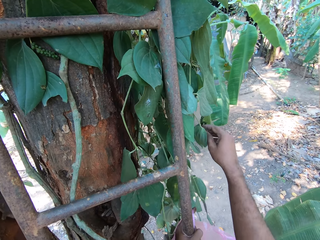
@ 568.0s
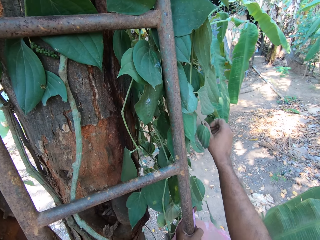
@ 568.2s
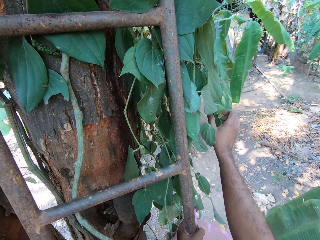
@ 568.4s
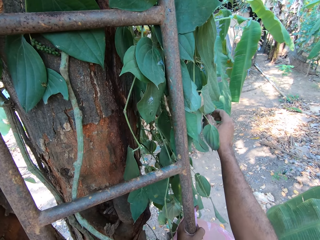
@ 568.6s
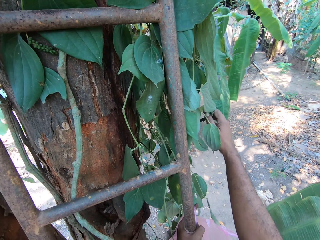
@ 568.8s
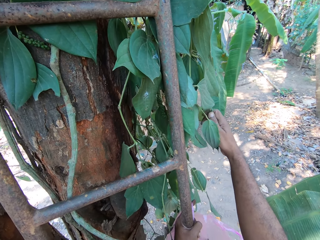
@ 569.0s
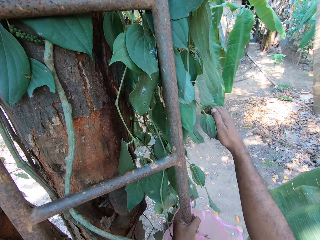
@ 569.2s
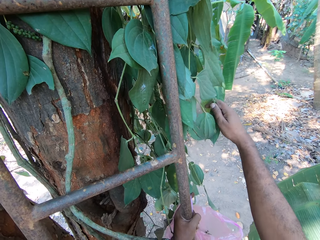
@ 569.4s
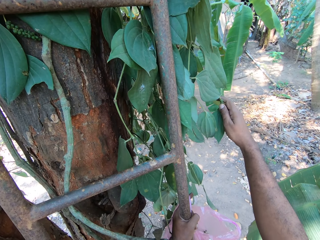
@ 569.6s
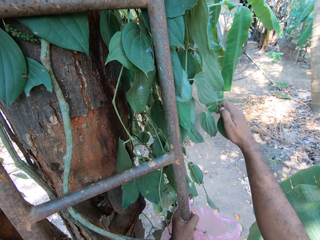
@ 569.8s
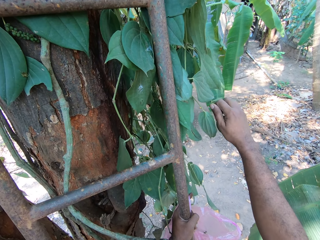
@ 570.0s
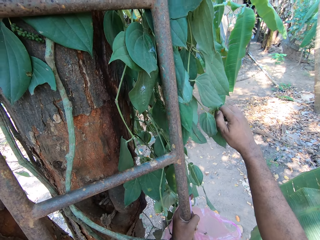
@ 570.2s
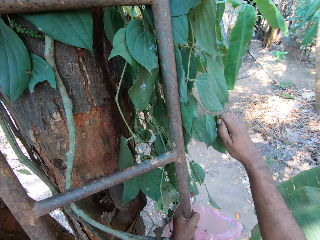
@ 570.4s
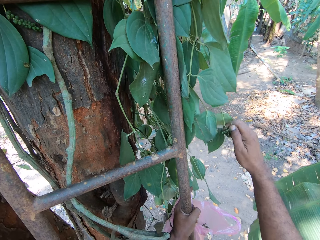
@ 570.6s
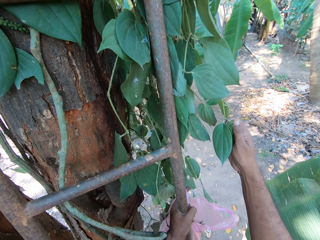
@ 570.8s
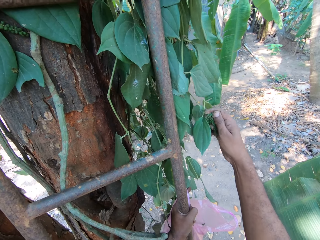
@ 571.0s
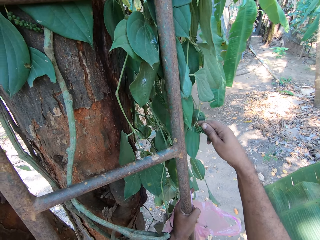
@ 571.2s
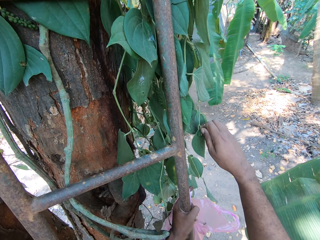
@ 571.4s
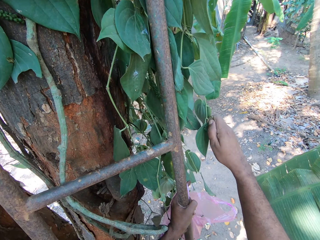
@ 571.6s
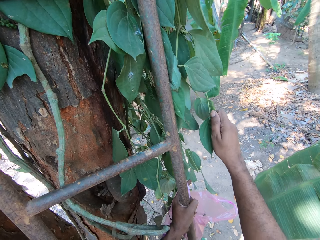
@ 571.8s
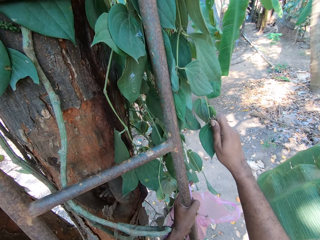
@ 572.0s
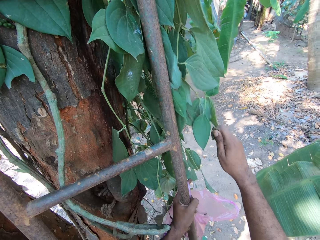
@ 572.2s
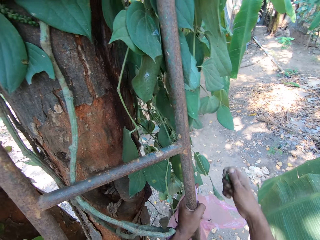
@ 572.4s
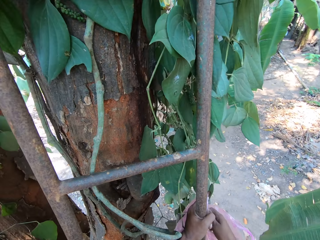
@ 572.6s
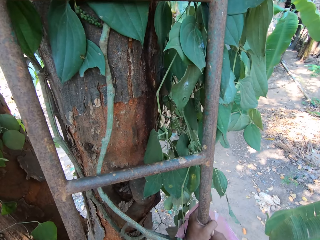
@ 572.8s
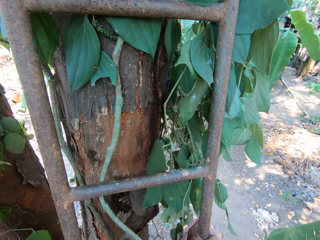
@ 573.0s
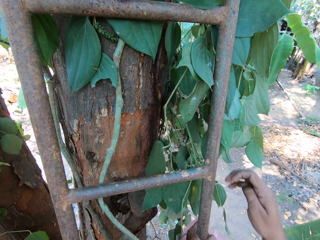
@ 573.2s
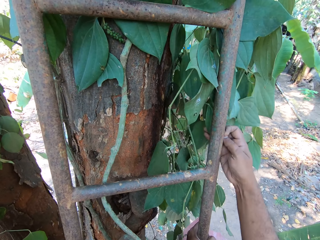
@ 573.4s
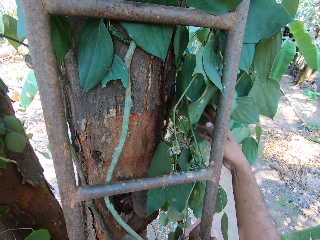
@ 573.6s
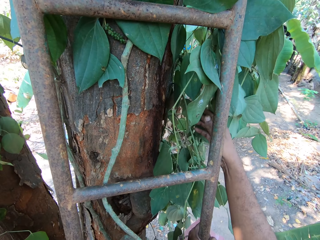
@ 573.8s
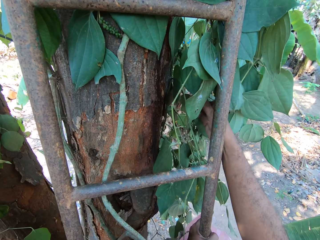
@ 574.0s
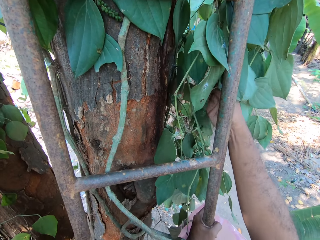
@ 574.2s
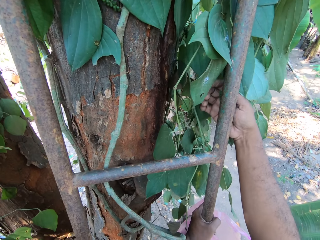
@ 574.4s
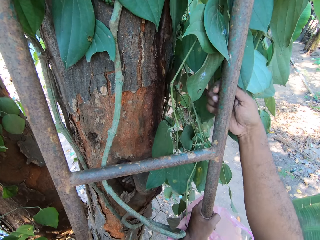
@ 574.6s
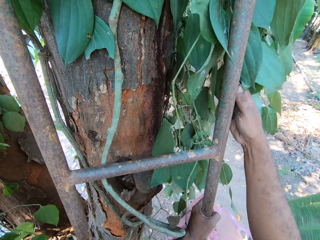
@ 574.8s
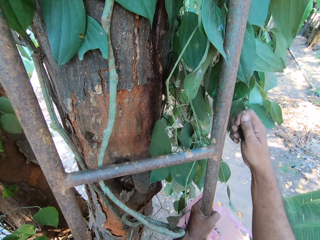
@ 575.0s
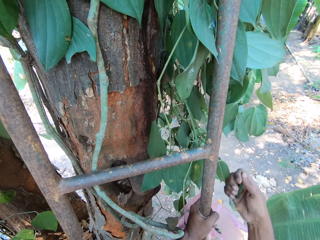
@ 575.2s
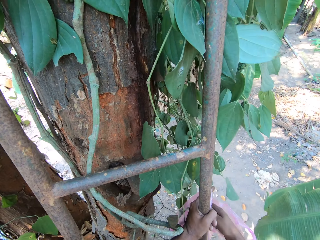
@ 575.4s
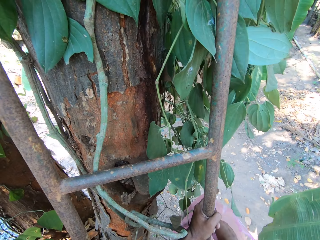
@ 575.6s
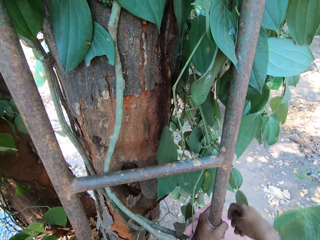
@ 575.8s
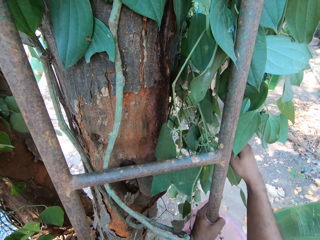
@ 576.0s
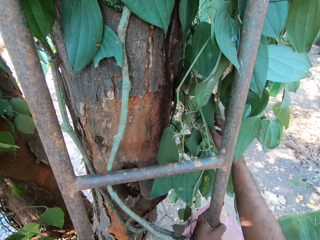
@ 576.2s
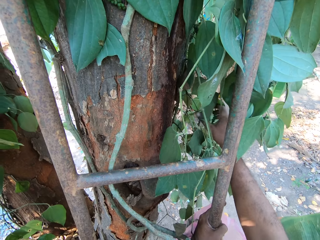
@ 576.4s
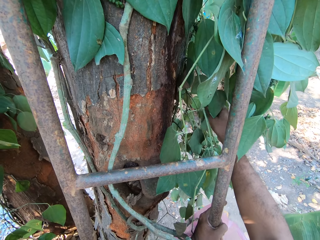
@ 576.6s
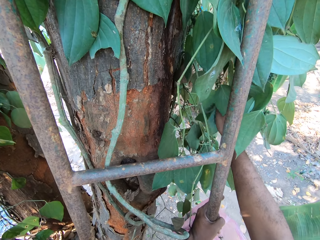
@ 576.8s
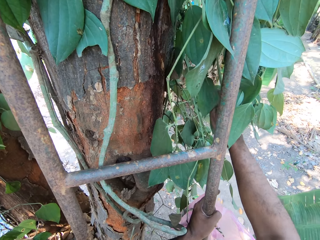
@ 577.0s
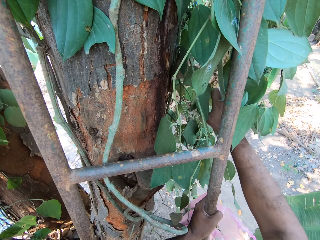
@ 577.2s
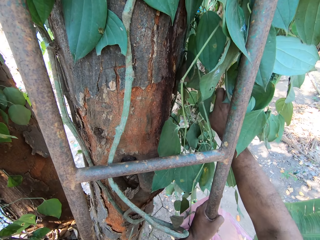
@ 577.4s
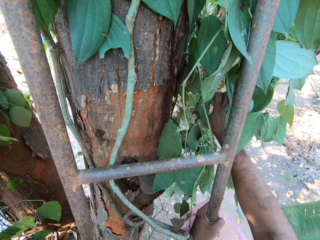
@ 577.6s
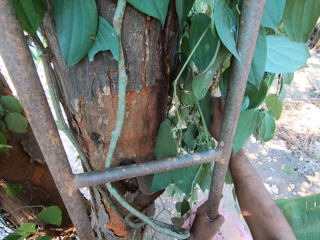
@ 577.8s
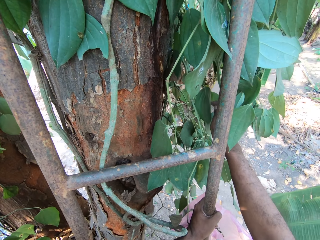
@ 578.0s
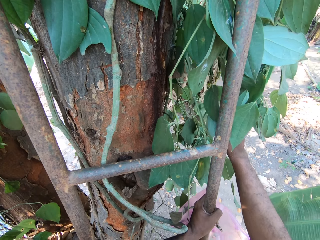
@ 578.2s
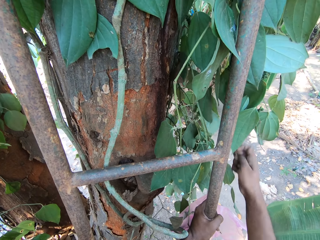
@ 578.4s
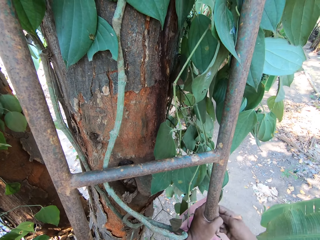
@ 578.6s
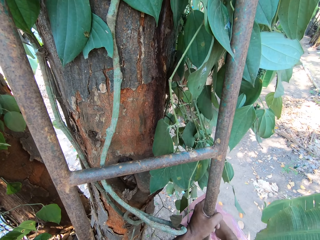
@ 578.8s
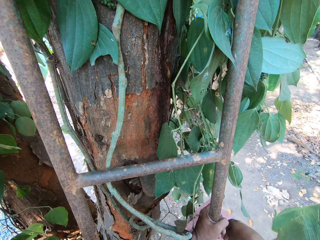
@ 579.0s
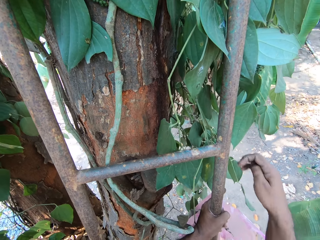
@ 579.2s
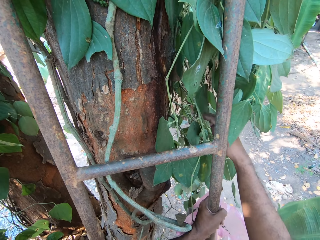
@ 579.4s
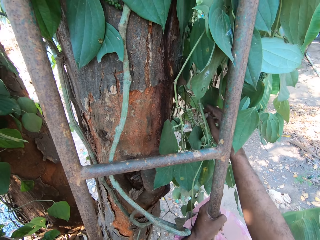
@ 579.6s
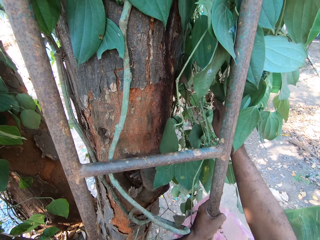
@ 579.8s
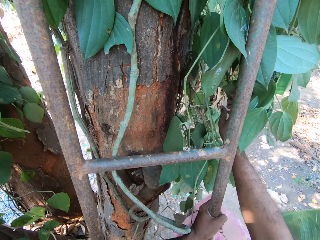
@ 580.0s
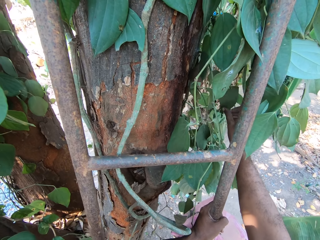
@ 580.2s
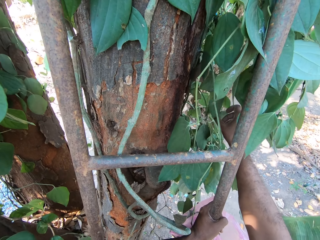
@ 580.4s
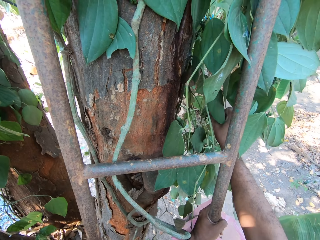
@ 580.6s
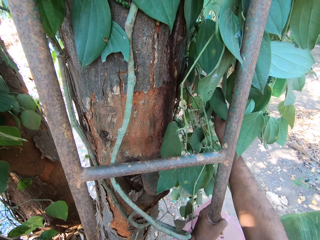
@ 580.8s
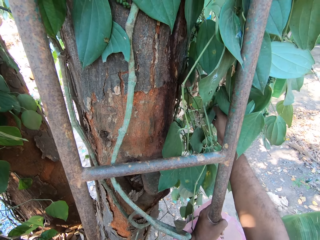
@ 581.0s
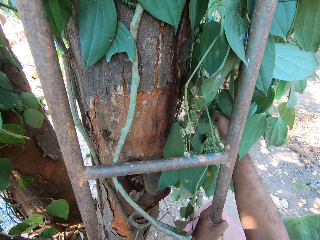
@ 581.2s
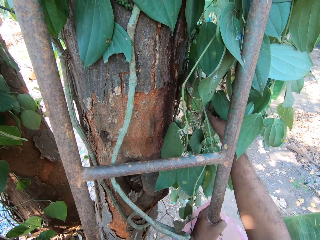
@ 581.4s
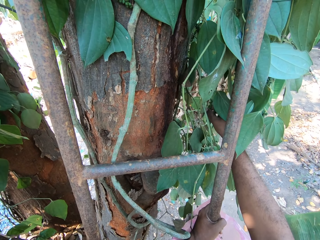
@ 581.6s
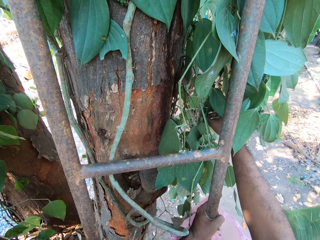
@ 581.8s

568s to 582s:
The camera wearer places the leaf in his right hand in the plastic bag in his left hand. He cuts a leaf from the tree with his right hand. He places the leaf in his right hand in the plastic bag in his left hand. He cuts a leaf from the tree with his right hand. He places the leaf in his right hand in the plastic bag in his left hand.

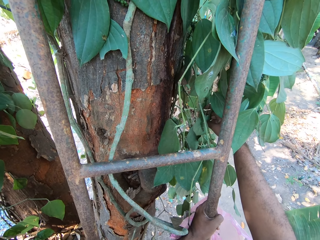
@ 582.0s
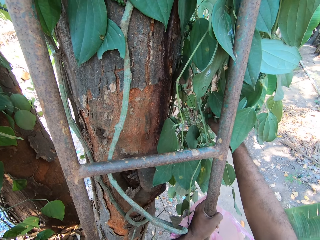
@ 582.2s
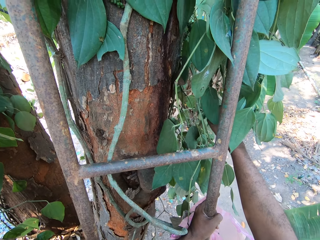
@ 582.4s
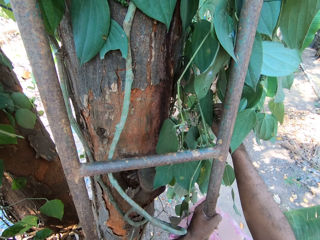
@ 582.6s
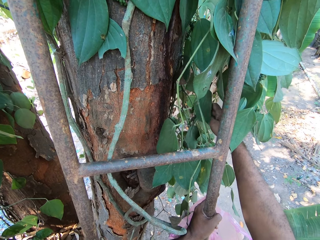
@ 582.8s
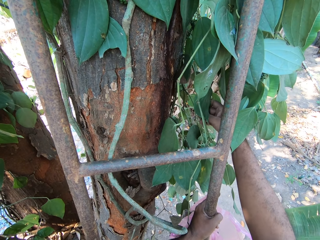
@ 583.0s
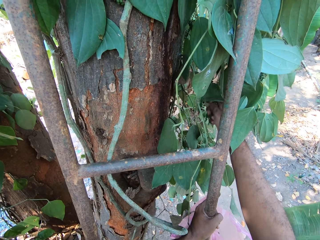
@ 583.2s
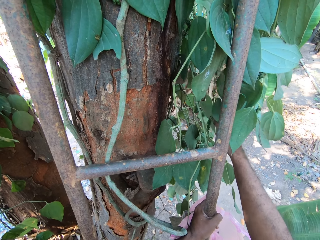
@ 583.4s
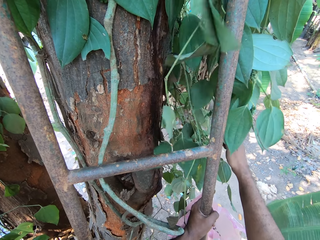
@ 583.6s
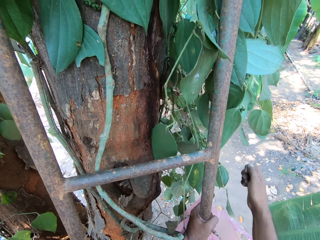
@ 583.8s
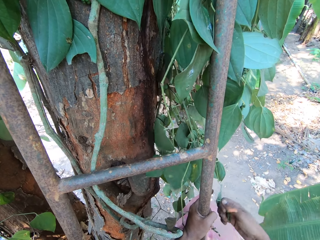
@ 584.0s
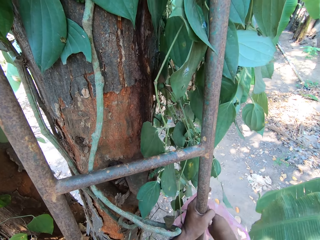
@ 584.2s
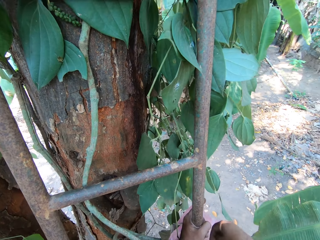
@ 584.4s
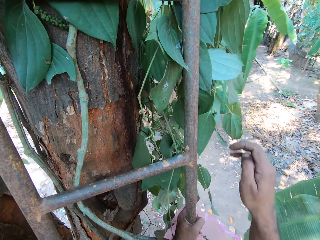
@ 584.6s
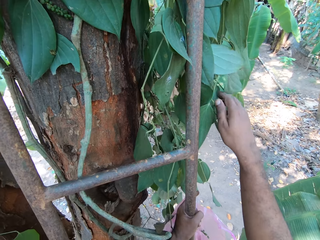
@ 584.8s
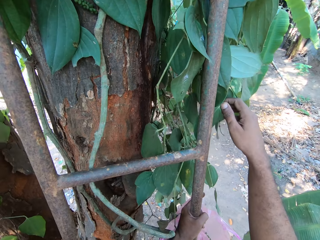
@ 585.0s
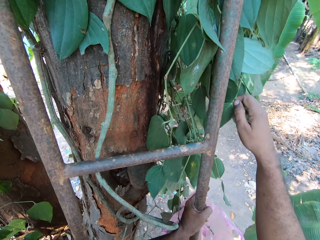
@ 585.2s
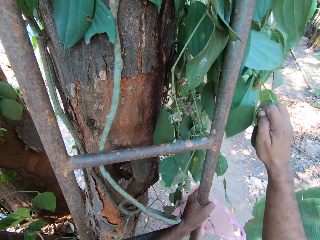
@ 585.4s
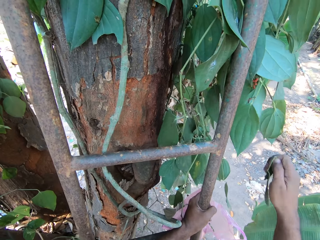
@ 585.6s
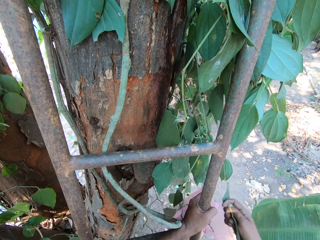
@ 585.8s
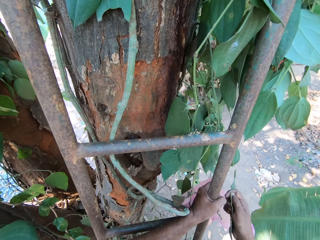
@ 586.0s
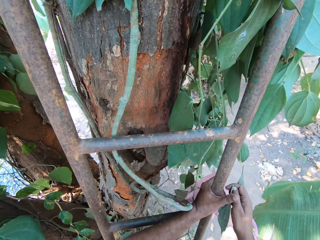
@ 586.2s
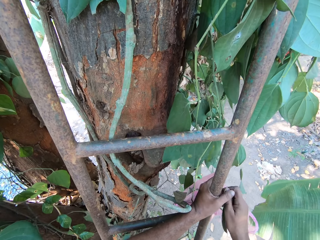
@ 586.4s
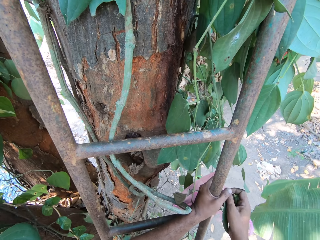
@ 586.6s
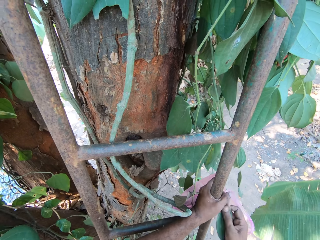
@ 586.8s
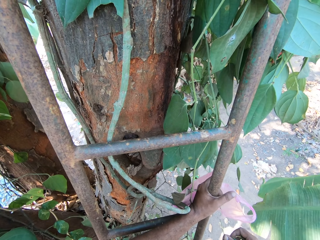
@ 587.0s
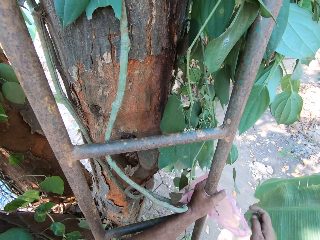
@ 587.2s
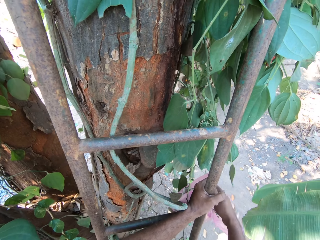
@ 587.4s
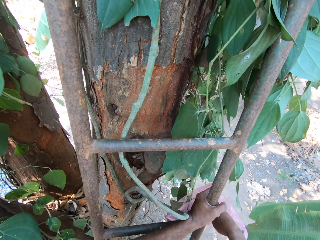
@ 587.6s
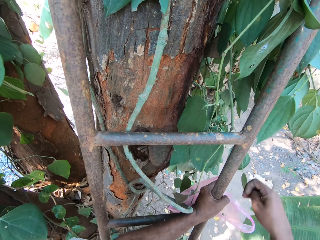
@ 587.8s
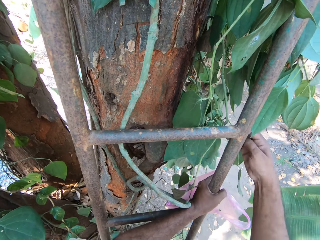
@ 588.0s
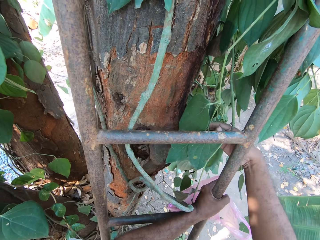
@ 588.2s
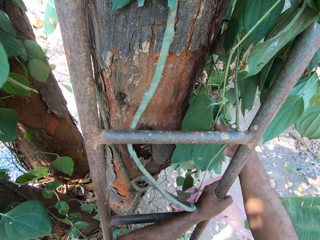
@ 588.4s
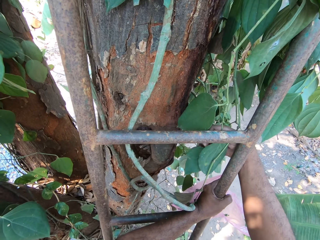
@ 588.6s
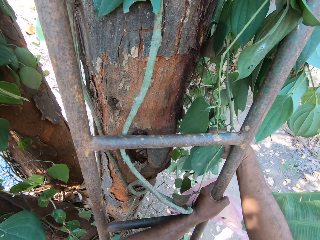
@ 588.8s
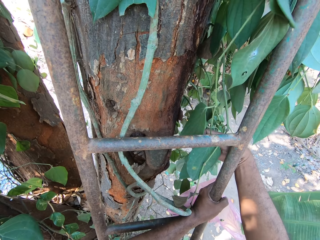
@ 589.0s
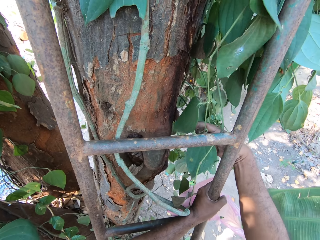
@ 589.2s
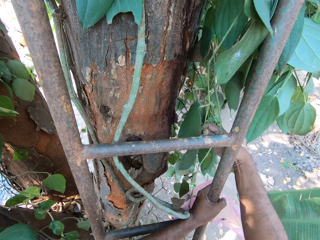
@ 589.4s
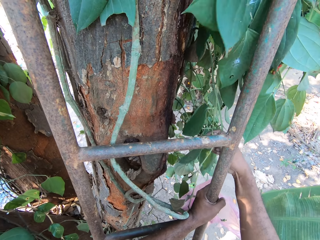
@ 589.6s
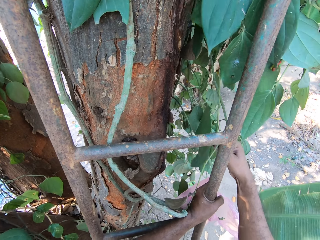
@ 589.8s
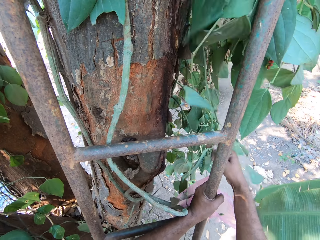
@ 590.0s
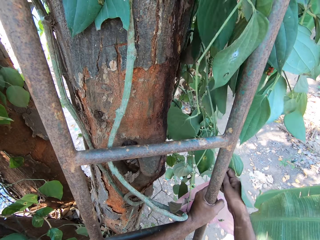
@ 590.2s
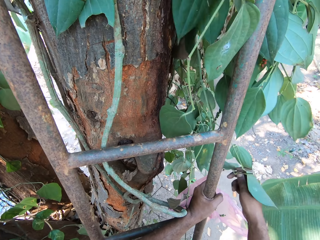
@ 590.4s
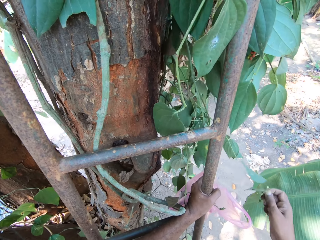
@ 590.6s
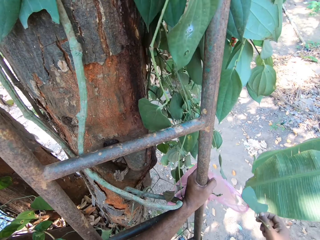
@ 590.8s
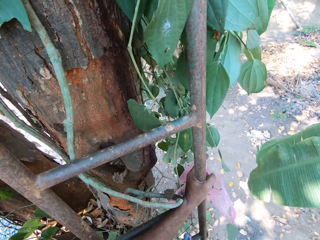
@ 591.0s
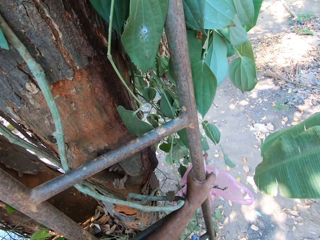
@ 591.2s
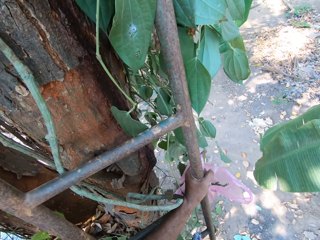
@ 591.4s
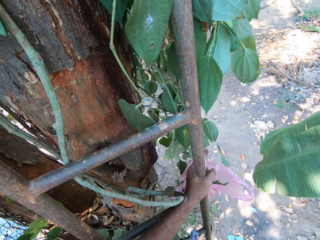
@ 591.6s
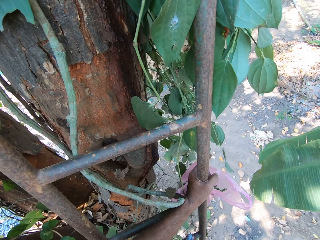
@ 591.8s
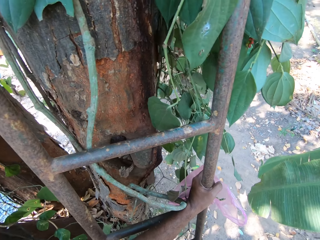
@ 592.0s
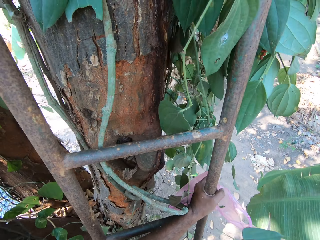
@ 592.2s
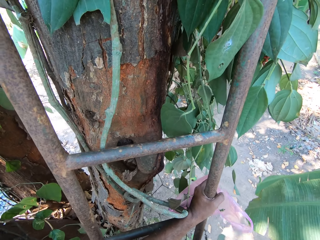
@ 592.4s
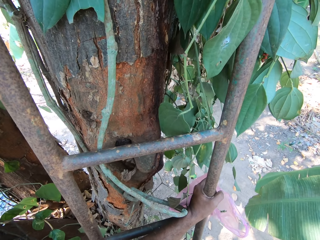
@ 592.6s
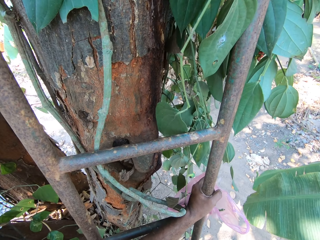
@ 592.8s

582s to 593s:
The camera wearer cuts a leaf from the tree with his right hand. He places the leaf in his right hand into the plastic bag in his left hand. He cuts a leaf from the tree with his right hand. He places the leaf in his right hand into the plastic bag in his left hand. He cuts a leaf from the tree with his right hand.
